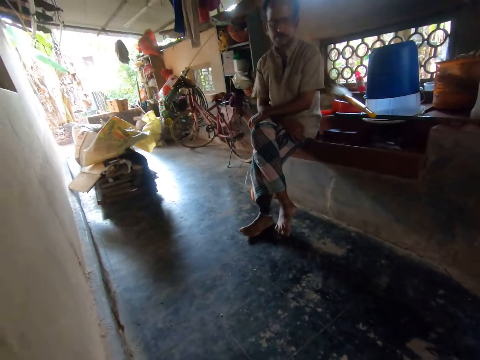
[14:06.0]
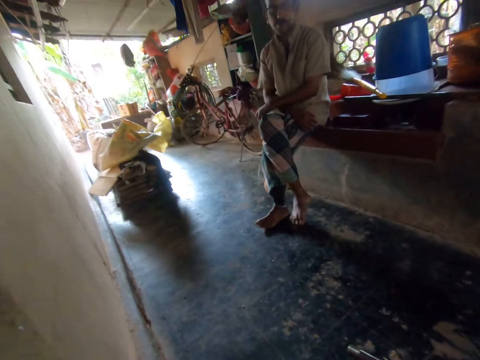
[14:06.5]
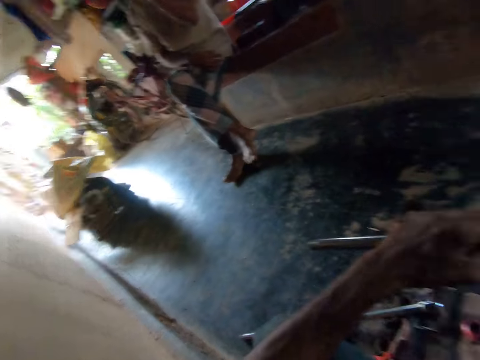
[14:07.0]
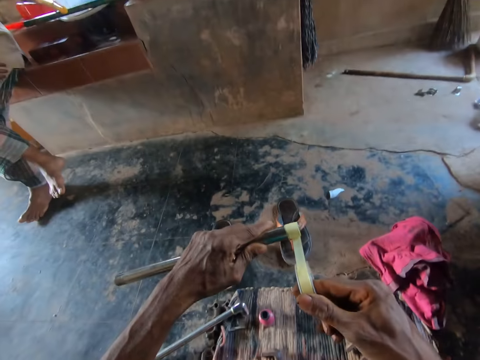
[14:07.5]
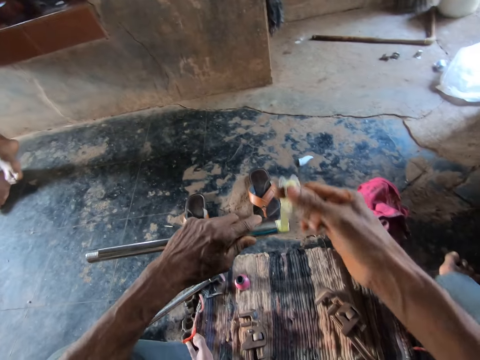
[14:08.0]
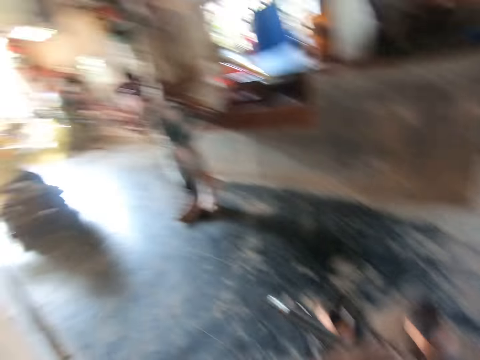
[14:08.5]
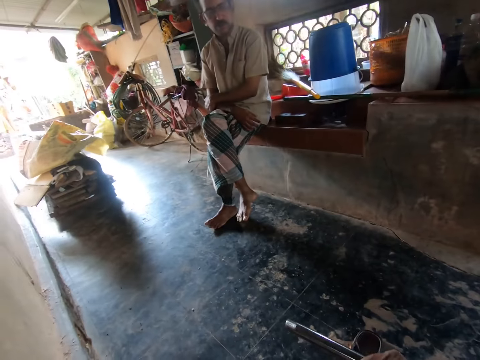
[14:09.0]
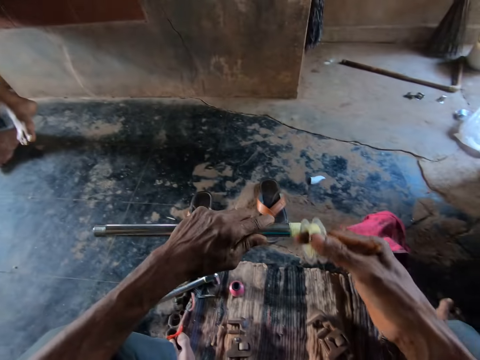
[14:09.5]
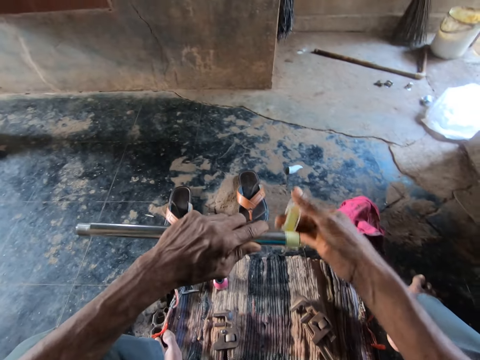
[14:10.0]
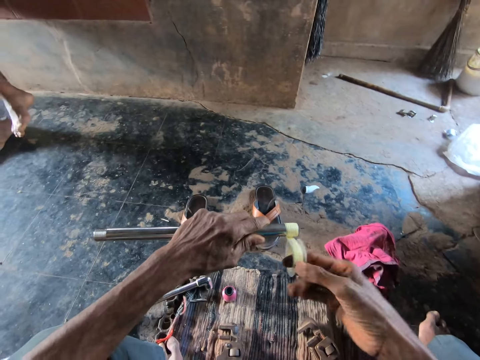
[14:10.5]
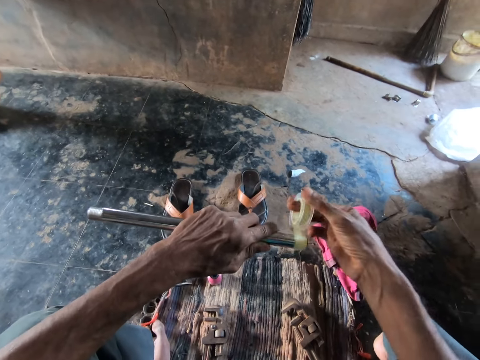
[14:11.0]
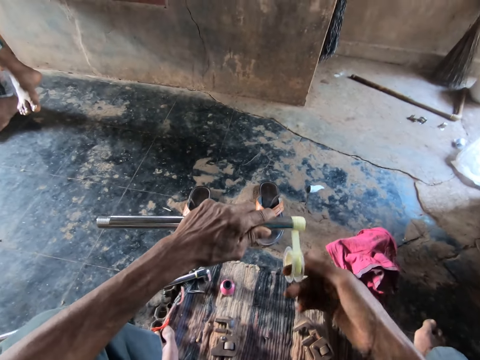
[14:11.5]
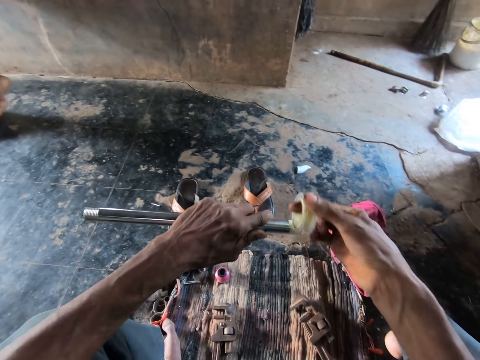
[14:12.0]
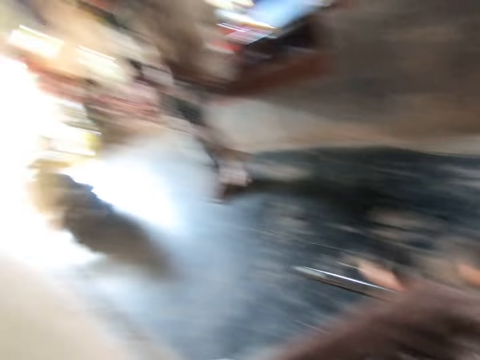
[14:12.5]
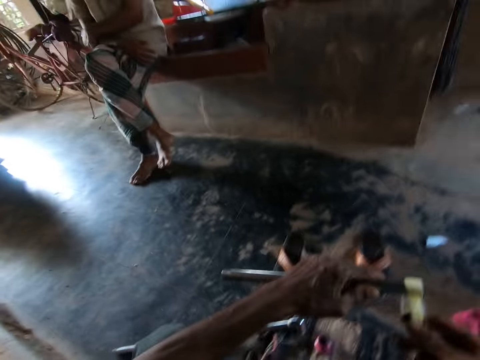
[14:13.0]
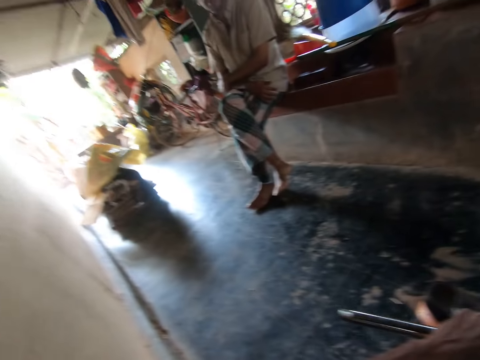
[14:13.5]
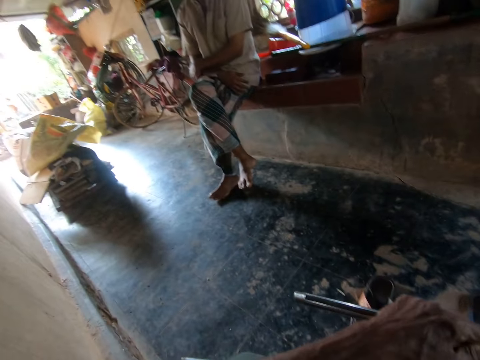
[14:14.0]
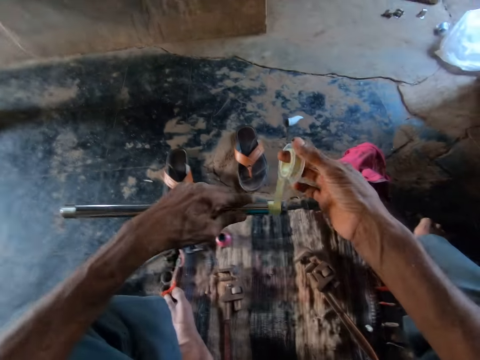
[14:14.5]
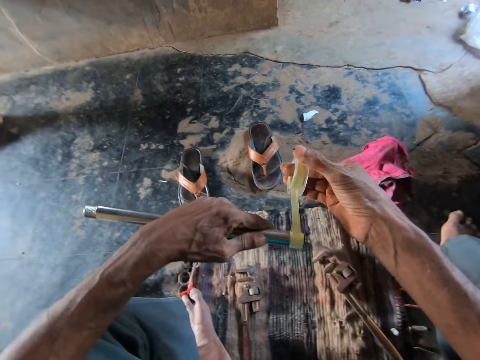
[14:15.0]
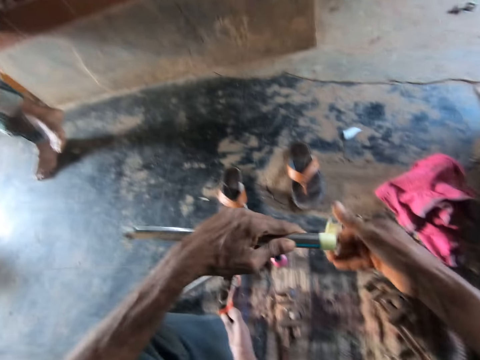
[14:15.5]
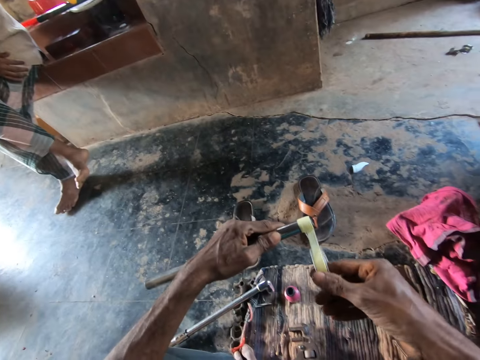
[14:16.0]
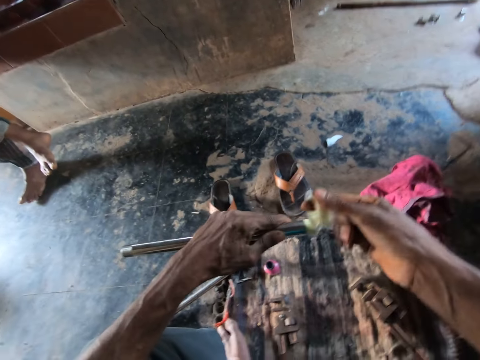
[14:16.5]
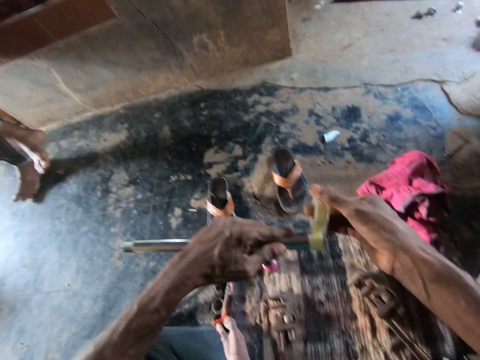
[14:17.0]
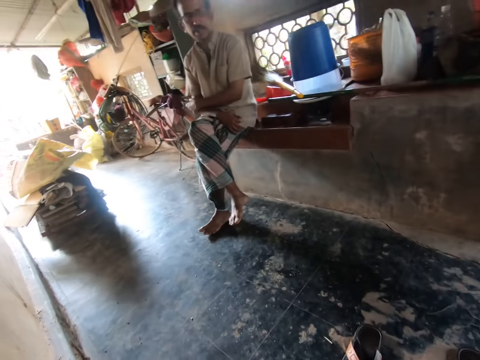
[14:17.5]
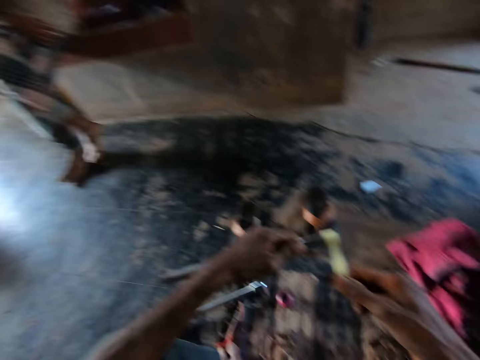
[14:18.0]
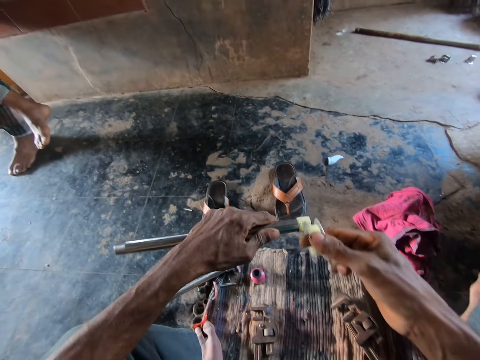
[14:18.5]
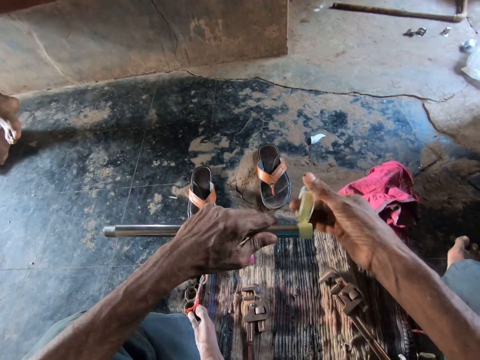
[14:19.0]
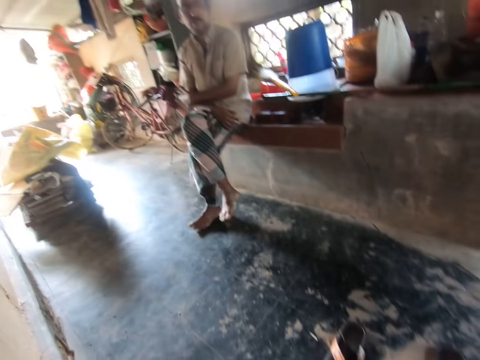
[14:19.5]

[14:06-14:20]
The camera wearer ties tape on a rod. They tie tape on the rod repeatedly.

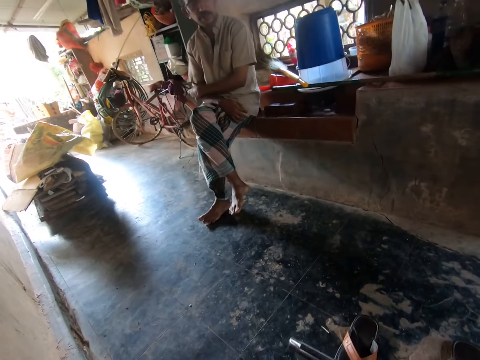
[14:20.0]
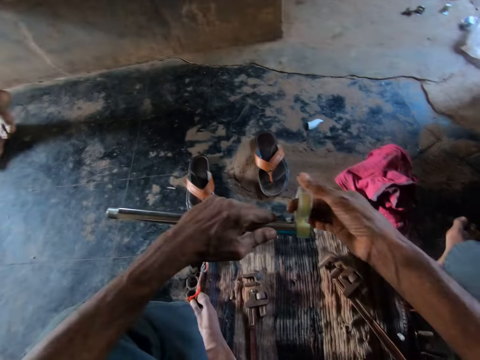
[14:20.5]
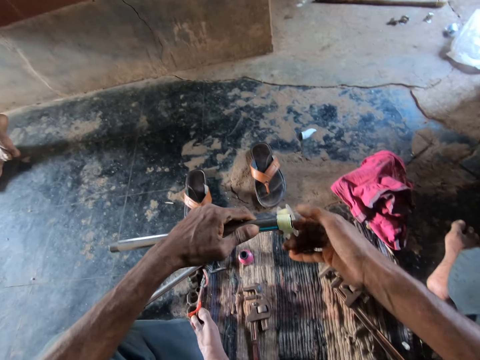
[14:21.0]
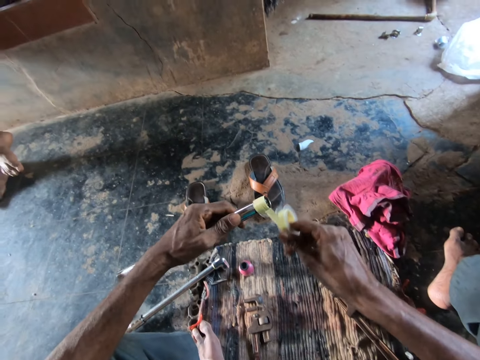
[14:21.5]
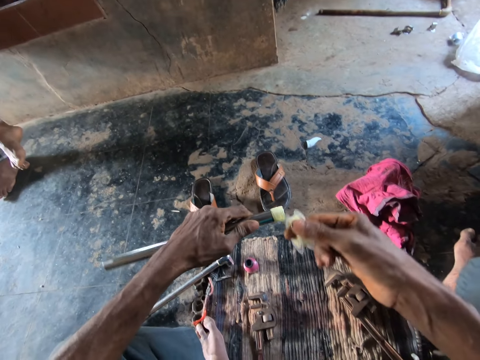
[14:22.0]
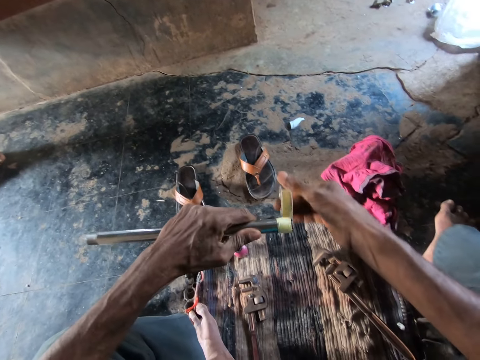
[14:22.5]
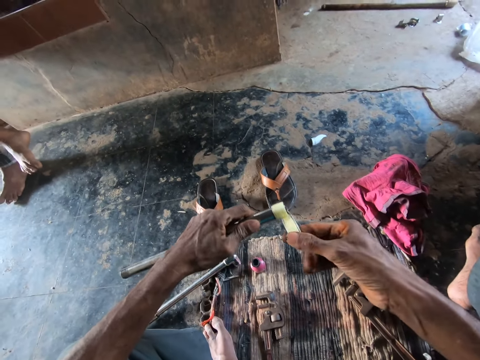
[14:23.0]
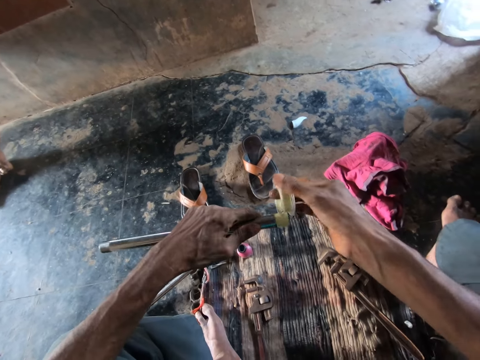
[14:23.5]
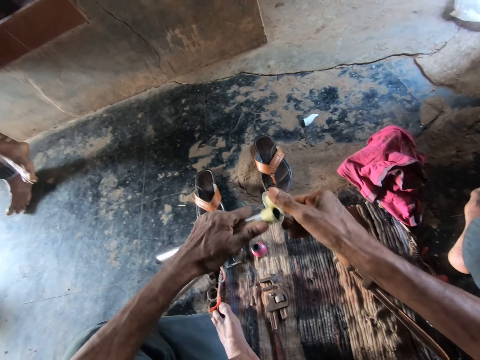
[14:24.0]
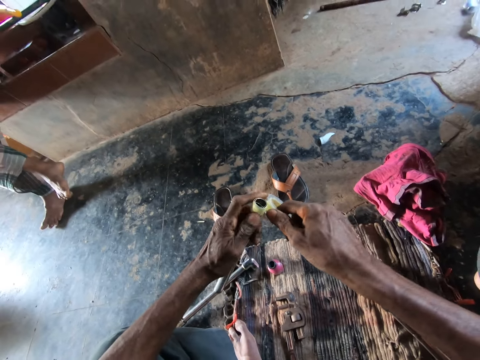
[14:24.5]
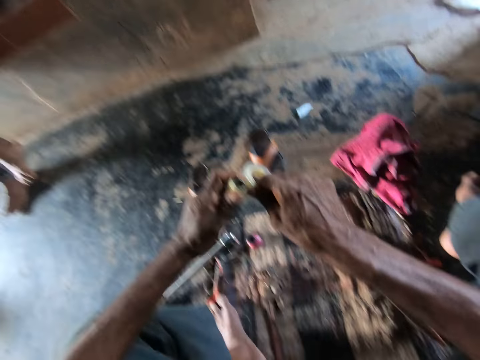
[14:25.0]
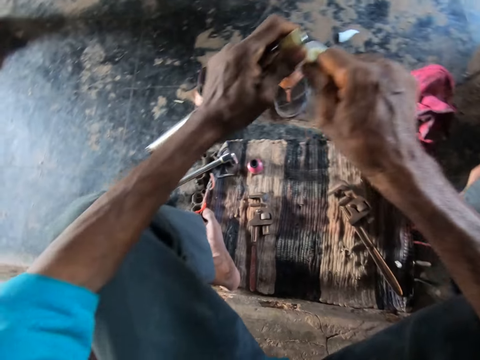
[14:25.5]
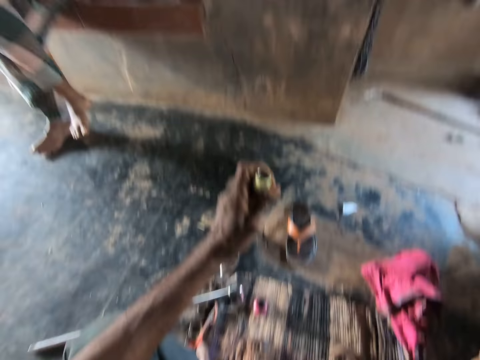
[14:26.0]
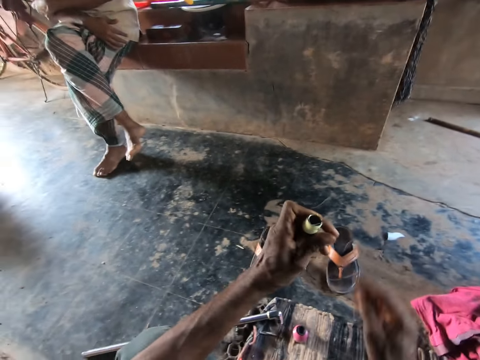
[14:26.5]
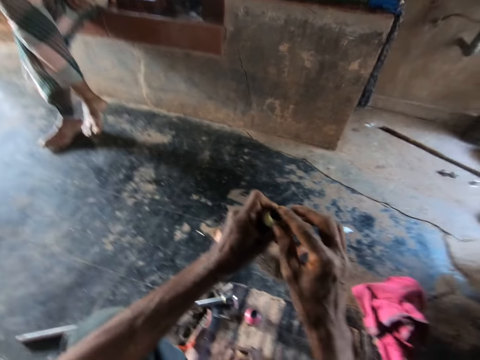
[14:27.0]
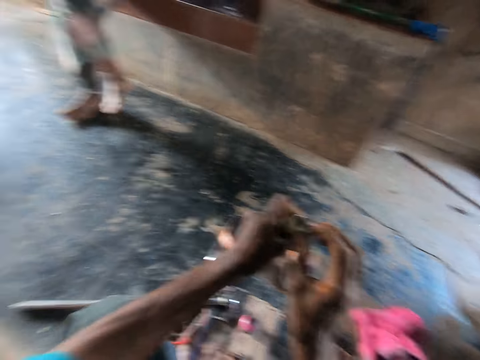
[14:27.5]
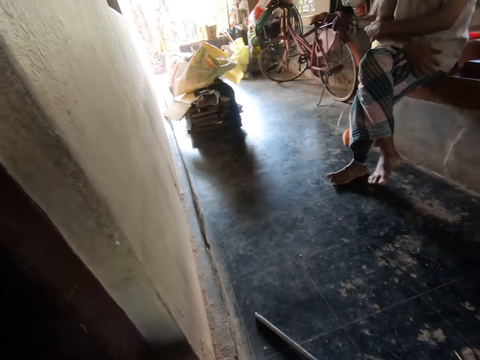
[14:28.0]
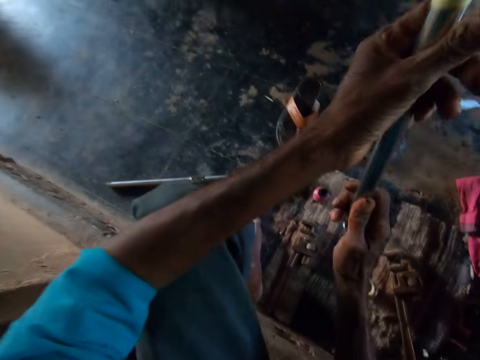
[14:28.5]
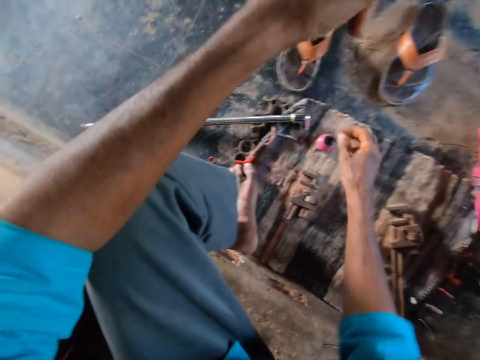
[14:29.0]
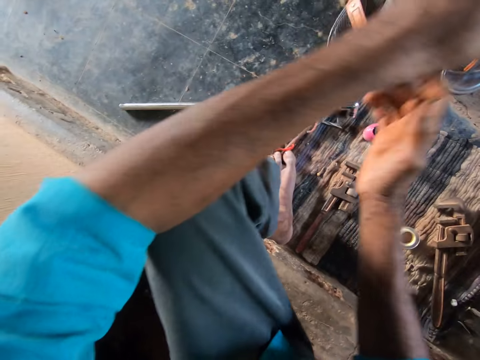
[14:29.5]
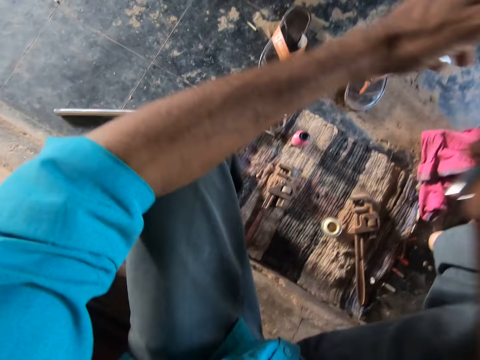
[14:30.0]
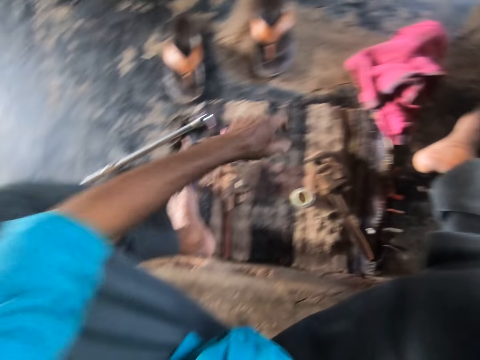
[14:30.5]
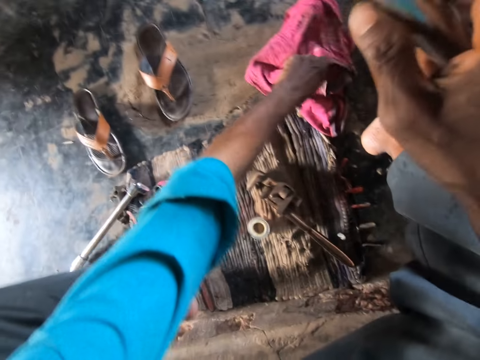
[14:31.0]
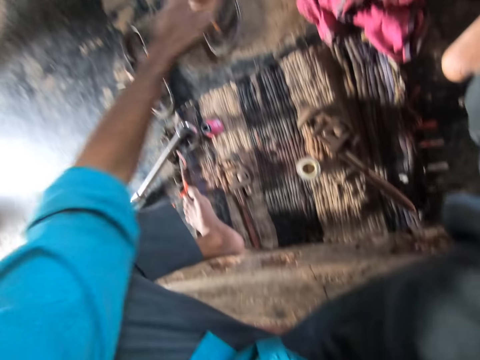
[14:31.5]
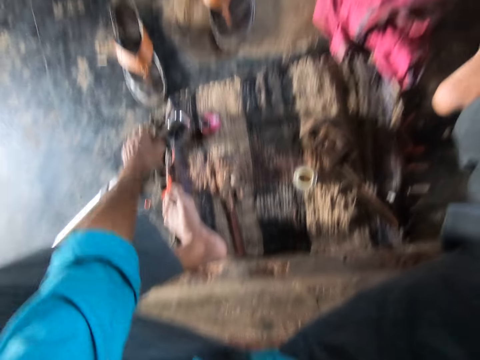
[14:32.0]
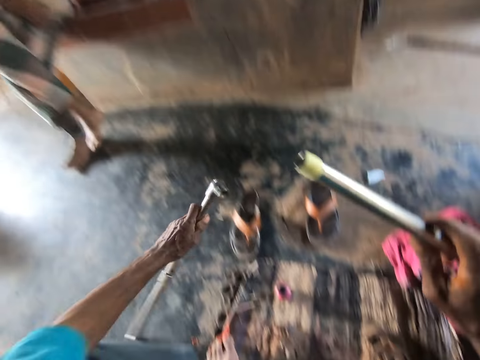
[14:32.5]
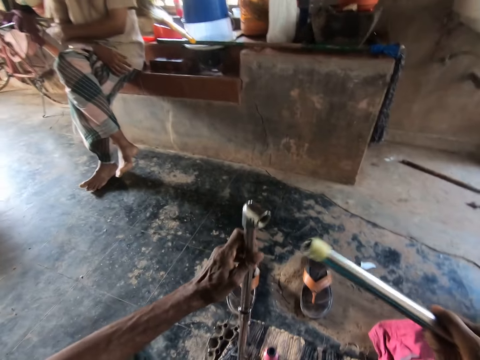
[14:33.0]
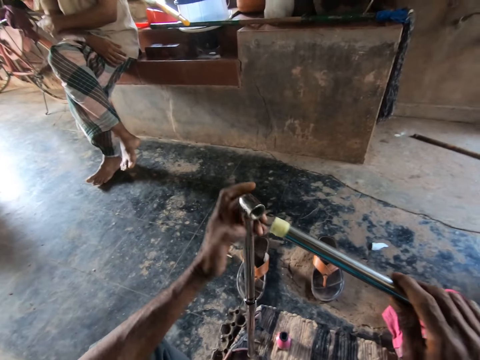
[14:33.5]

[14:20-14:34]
The camera wearer ties tape on a rod. He cuts the PTFE tape with his right hand. He drops the PTFE tape on the mat with his right hand. He touches the steel pipe in his left hand with his right hand. He wipes the rod. He passes the steel pipe in his left hand to his right hand. He touches the rag on the mat with his left hand. He picks up a steel pipe from the mat with his left hand.
